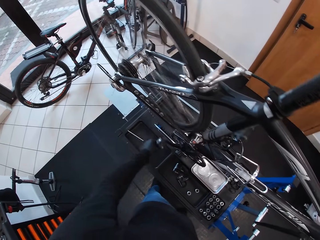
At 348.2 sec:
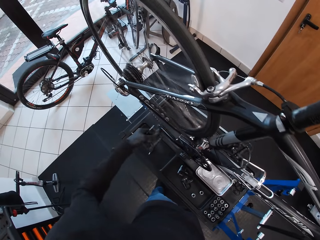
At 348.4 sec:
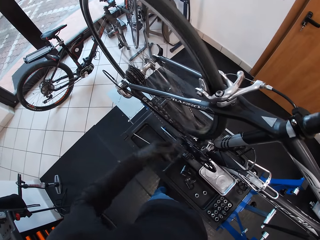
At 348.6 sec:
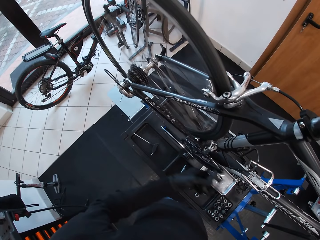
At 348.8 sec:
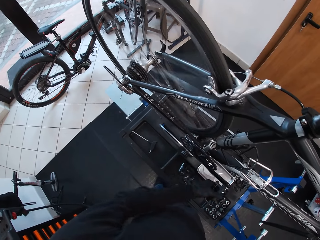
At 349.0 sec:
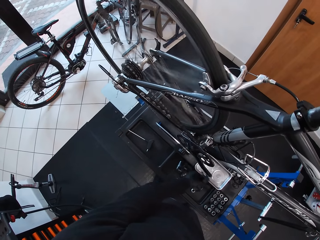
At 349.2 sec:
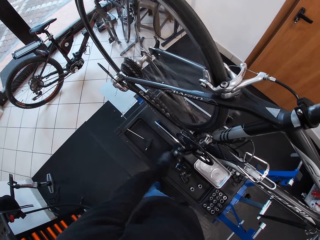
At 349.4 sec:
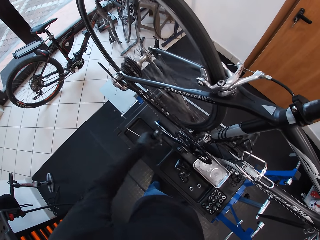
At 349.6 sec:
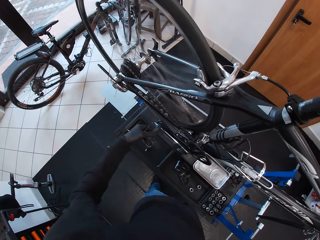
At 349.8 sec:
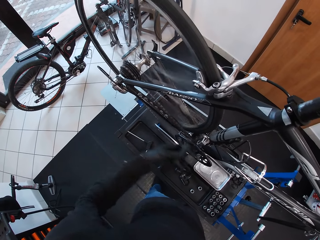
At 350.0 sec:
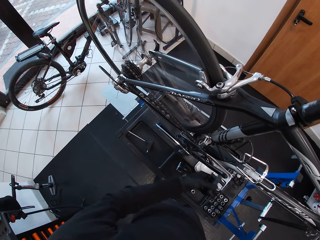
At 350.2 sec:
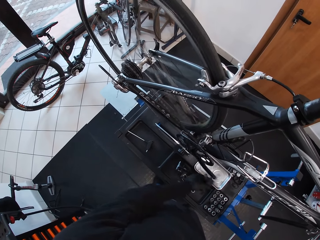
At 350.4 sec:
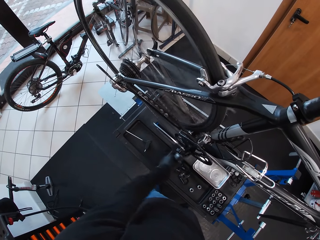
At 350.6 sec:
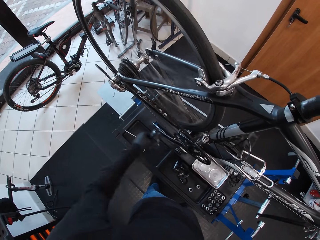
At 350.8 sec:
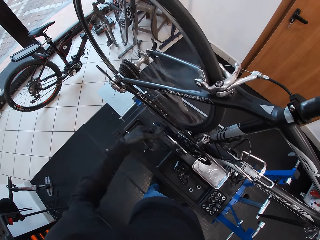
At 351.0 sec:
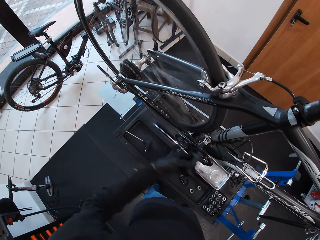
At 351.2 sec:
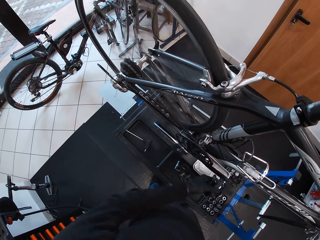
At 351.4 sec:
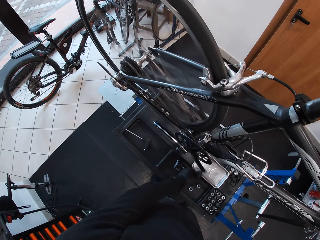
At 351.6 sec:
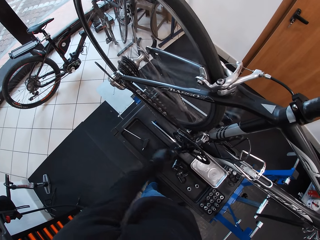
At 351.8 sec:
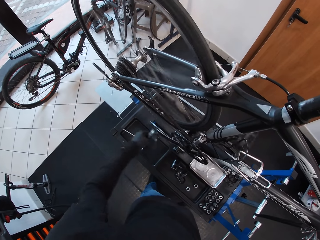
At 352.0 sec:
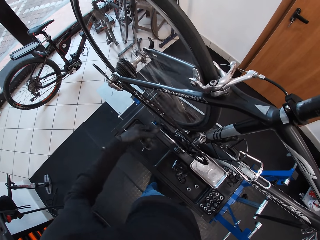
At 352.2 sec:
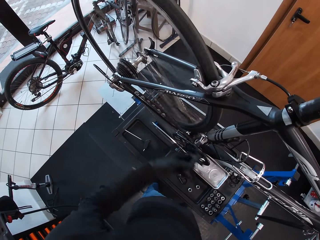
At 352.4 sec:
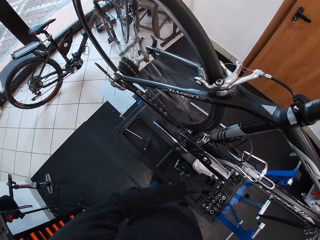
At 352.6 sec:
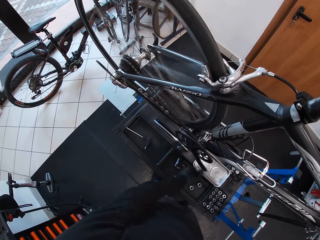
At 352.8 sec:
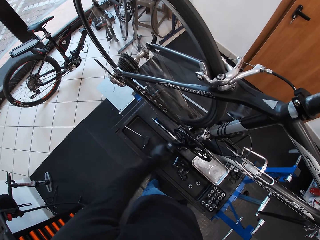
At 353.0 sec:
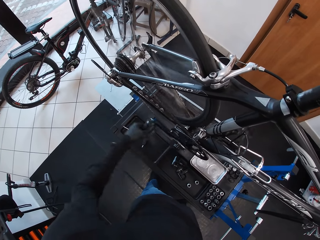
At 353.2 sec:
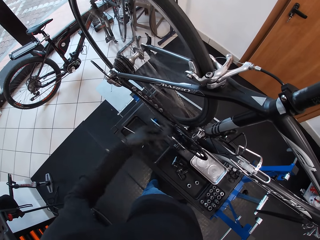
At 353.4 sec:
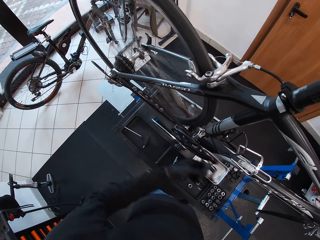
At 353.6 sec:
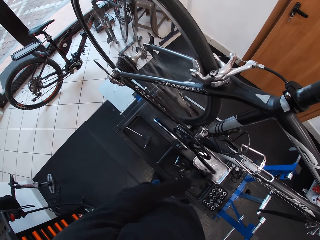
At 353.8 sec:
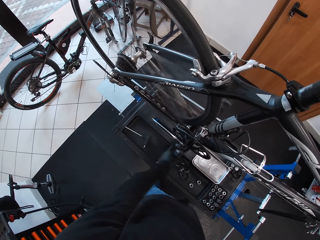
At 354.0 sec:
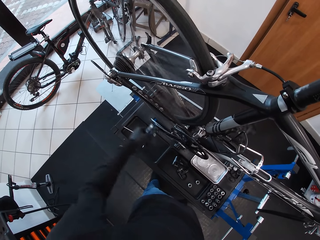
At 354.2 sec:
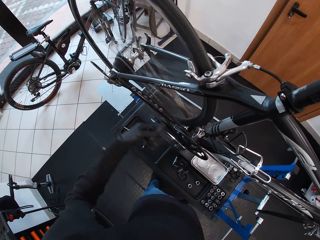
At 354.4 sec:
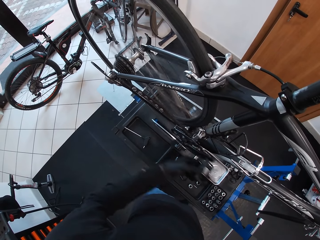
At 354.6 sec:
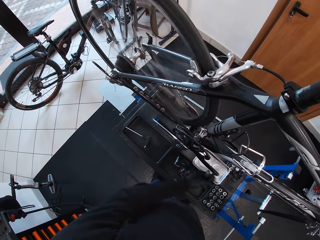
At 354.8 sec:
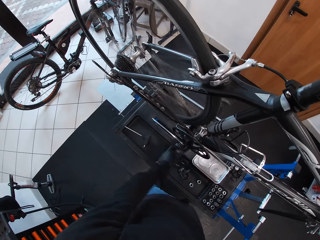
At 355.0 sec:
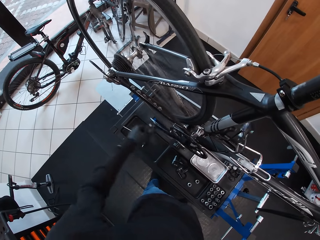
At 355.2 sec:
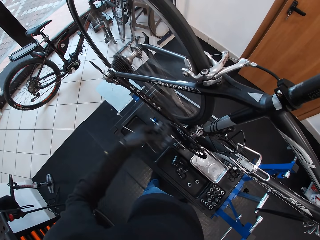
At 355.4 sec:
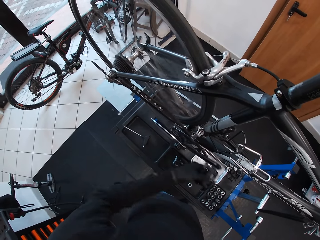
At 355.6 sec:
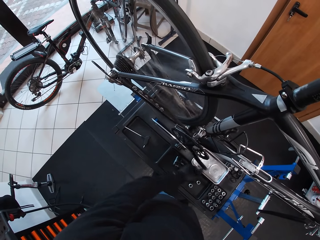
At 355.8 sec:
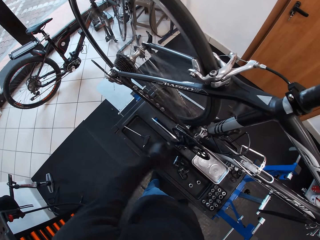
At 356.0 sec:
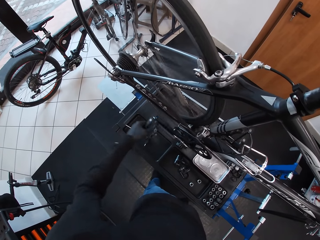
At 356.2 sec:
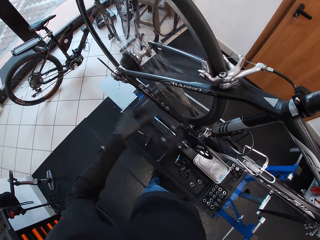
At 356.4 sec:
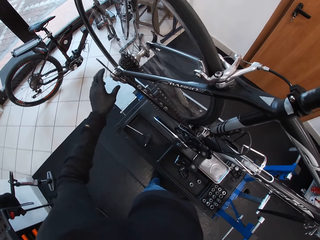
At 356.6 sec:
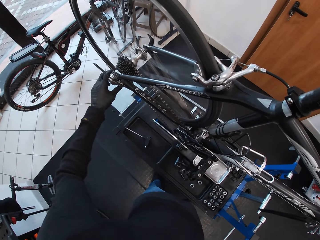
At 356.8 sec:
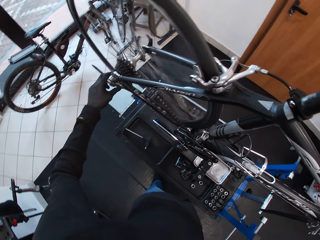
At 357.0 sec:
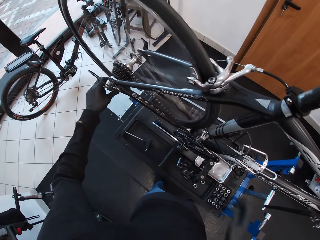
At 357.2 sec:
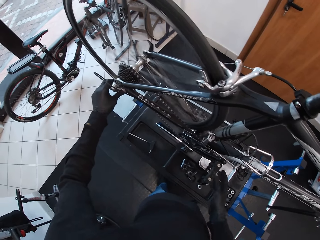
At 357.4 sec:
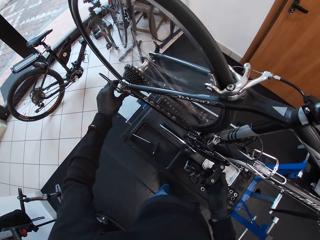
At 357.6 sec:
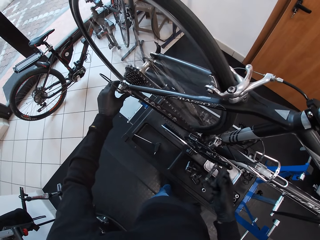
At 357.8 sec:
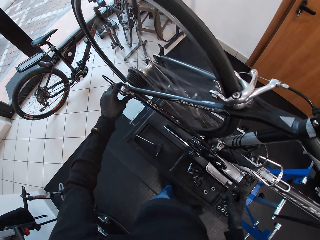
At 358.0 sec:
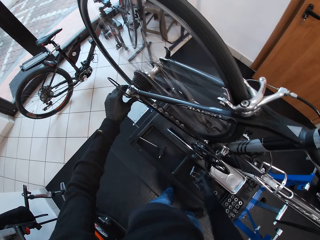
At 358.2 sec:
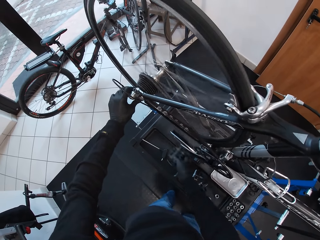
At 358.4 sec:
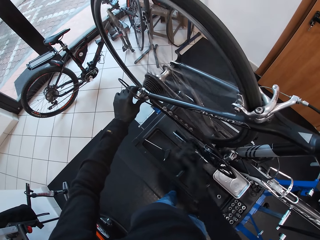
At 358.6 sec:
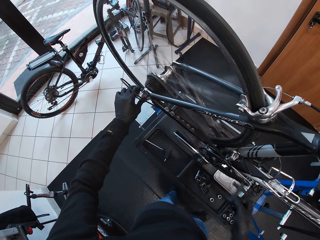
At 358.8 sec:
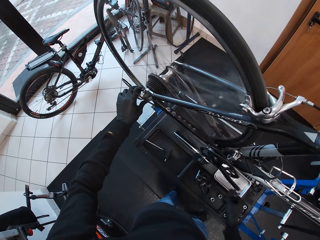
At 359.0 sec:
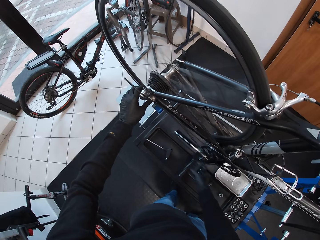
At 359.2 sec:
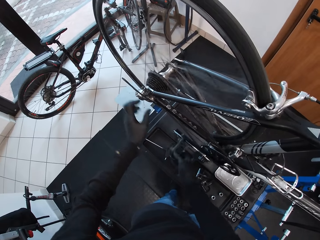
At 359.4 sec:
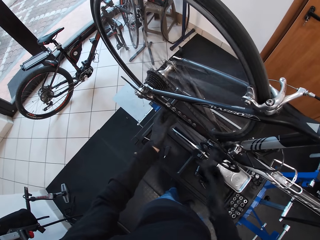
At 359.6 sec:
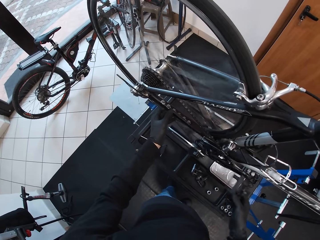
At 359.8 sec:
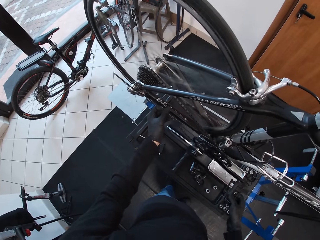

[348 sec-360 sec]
The camera wearer rotates the pedal with the left hand. They spin the wheel using the pedals. They touch the rear derailleur. They hold a part of the wheel. They rotate the pedal with the right hand. They hold the pedal and spin the wheel using the pedals.

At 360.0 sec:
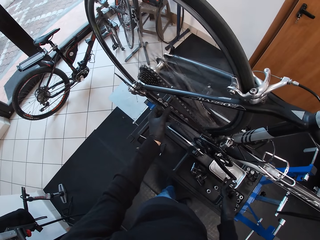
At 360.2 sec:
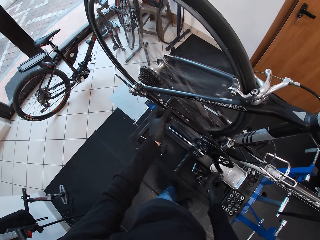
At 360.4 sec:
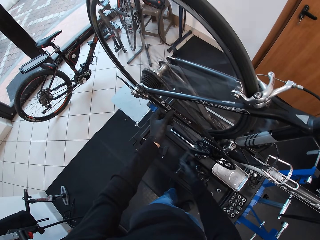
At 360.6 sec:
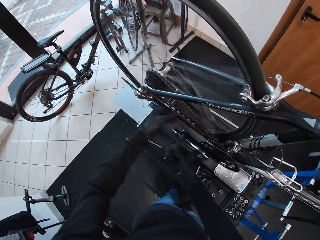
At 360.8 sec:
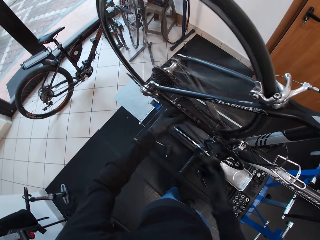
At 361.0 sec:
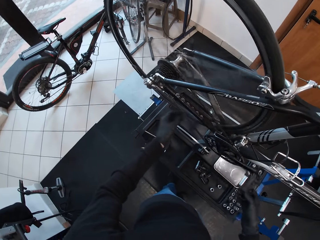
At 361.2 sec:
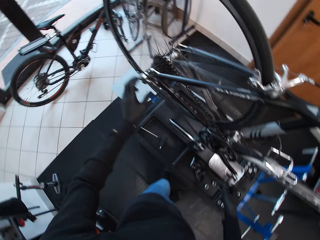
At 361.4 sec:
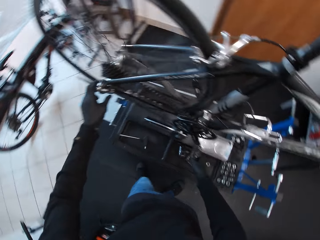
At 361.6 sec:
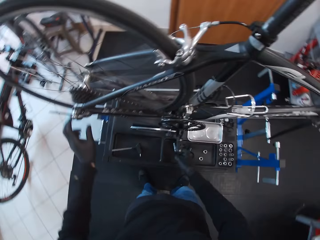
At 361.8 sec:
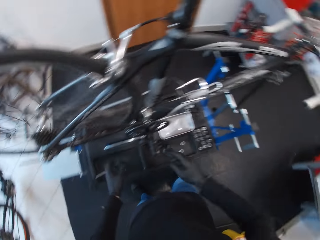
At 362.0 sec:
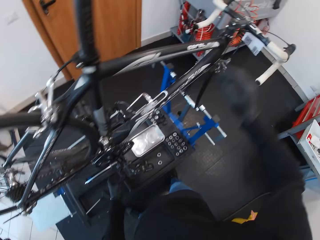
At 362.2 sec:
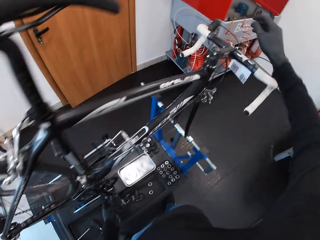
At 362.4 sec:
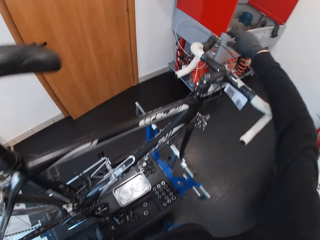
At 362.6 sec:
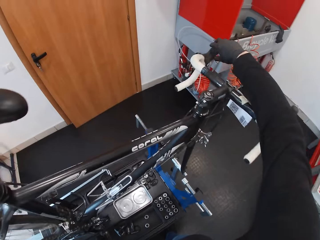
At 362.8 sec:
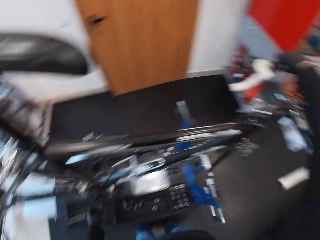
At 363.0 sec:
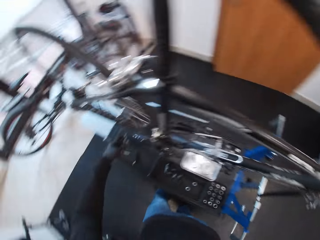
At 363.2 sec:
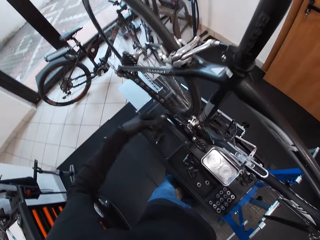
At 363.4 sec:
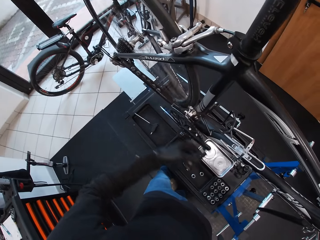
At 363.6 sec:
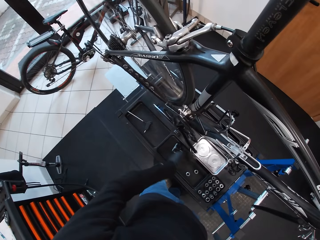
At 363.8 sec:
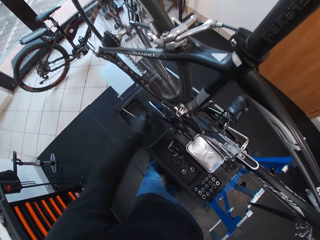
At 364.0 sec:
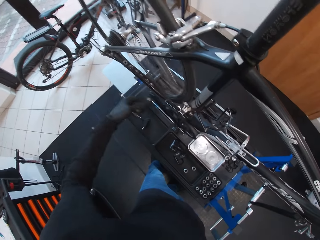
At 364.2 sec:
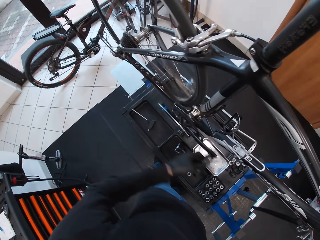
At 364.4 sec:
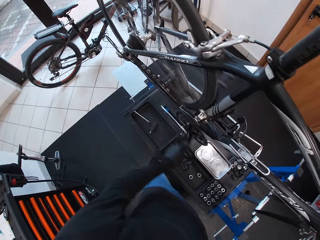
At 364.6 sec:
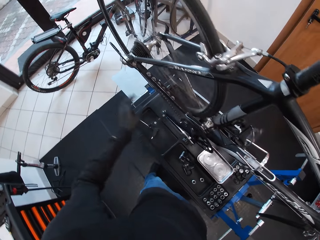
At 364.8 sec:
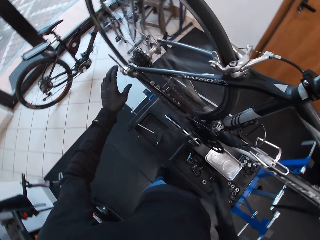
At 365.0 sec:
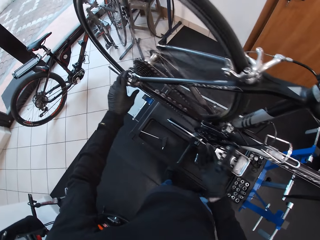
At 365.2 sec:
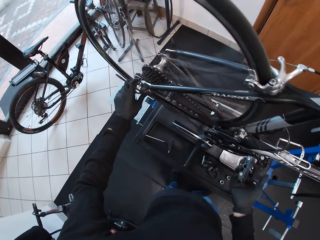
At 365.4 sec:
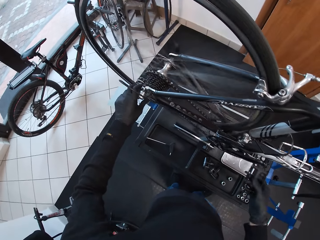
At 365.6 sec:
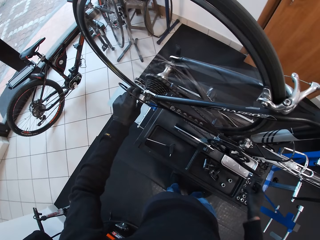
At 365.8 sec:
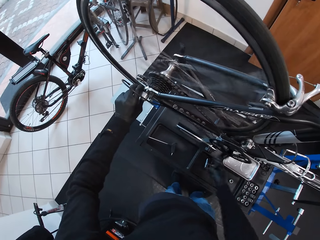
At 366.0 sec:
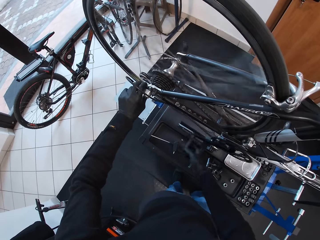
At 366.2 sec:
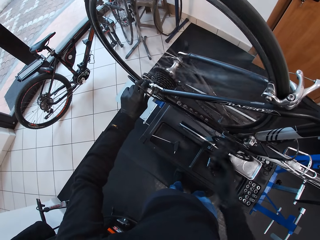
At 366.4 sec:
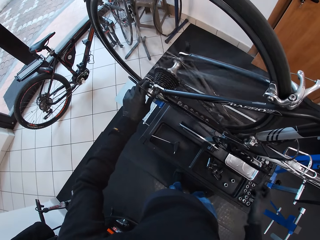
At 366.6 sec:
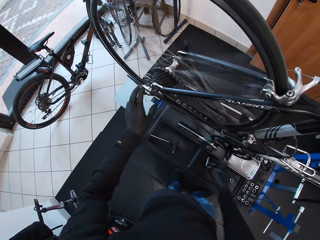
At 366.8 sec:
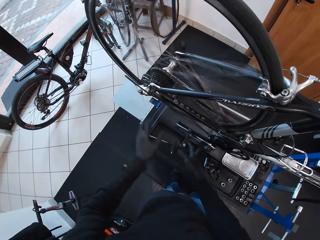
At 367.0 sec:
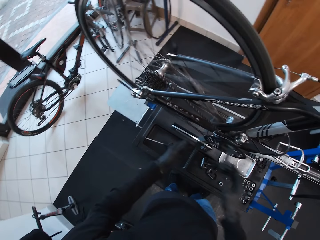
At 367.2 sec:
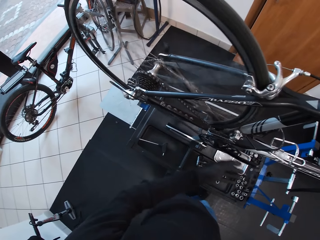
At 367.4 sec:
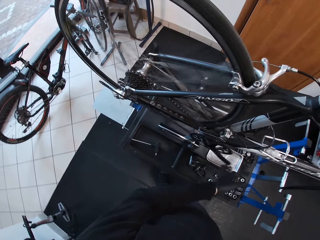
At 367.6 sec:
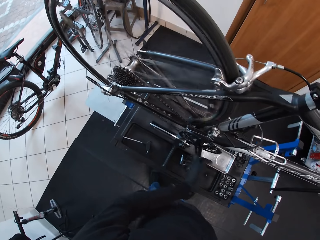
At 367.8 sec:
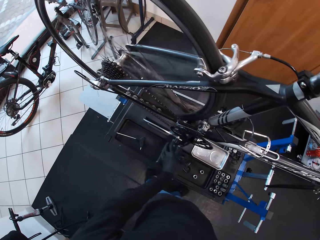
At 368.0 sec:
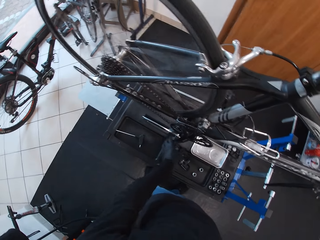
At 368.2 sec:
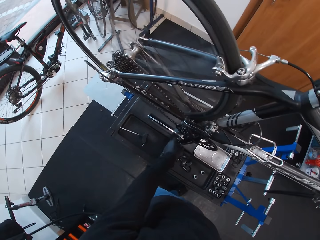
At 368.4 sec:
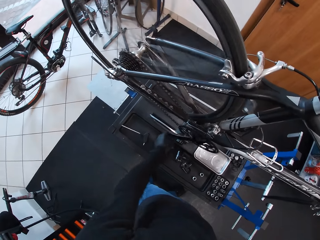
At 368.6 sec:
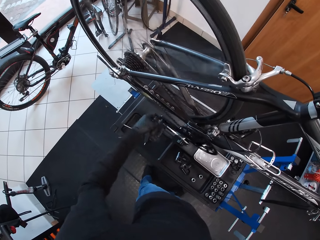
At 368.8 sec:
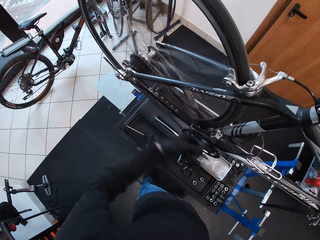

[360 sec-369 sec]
The camera wearer touches the chain. They touch the rear derailleur. They hold the handle. They touch the brake pad. They rotate the pedal with the left hand. They spin the bicycle wheel using the pedals. They hold the rear derailleur with the left hand and rotate the pedal with the right hand. They touch a part of the wheel. They spin the wheel using the pedals. They rotate the pedal with the left hand.
